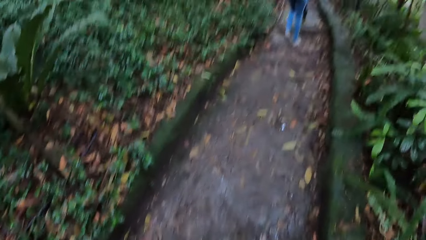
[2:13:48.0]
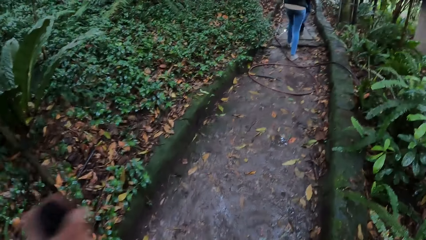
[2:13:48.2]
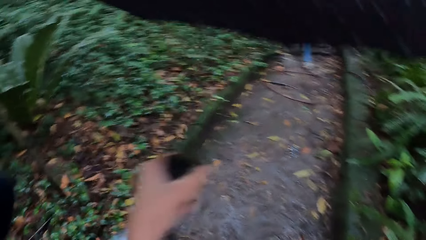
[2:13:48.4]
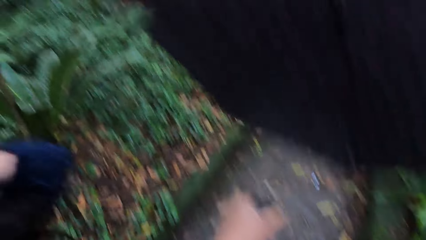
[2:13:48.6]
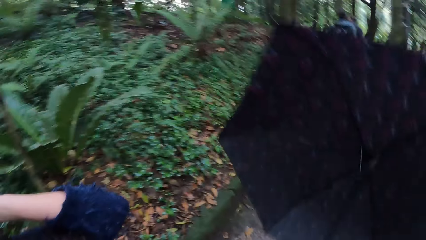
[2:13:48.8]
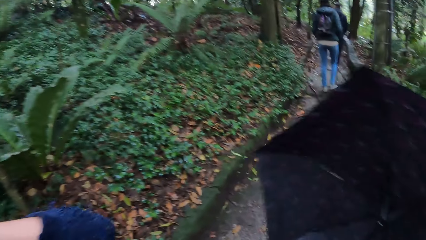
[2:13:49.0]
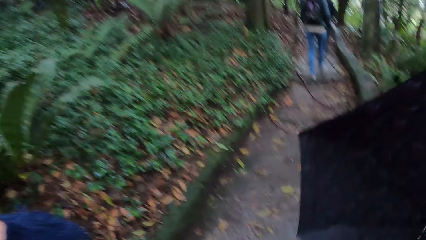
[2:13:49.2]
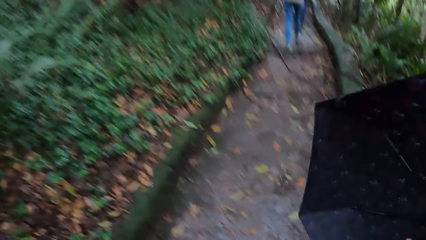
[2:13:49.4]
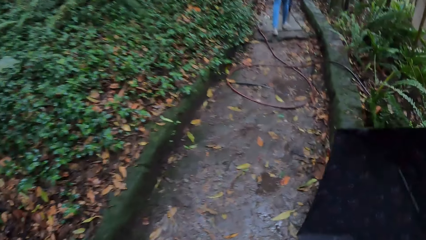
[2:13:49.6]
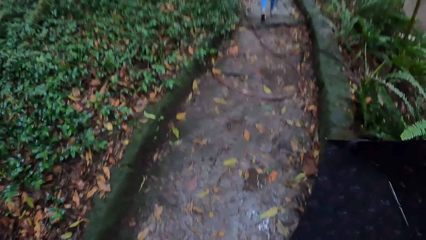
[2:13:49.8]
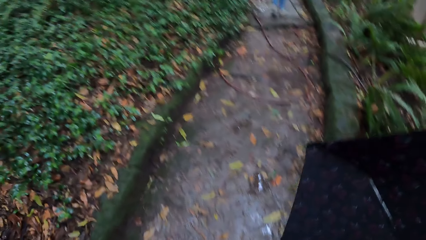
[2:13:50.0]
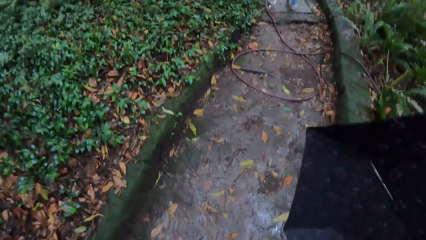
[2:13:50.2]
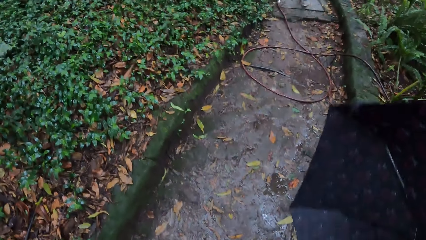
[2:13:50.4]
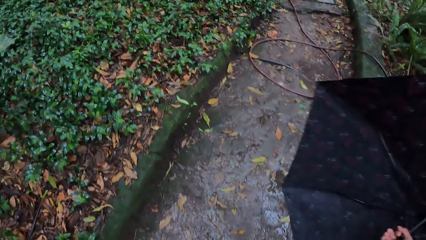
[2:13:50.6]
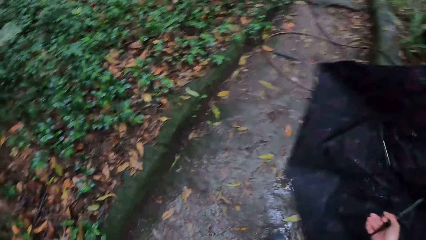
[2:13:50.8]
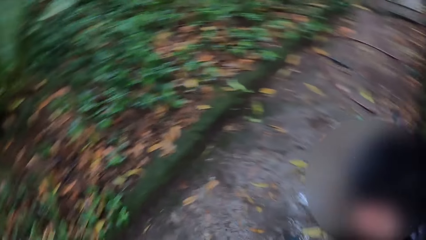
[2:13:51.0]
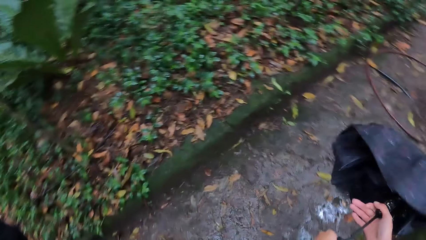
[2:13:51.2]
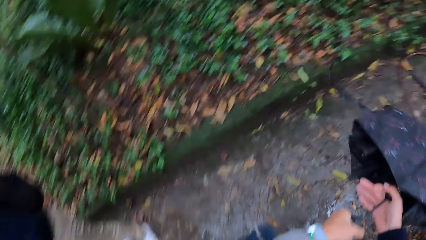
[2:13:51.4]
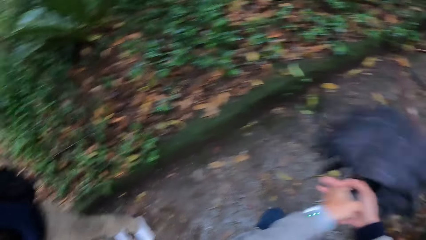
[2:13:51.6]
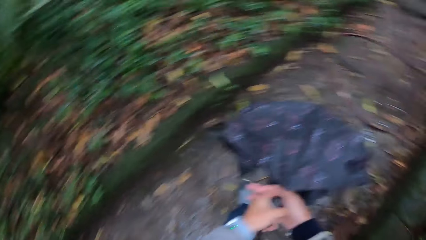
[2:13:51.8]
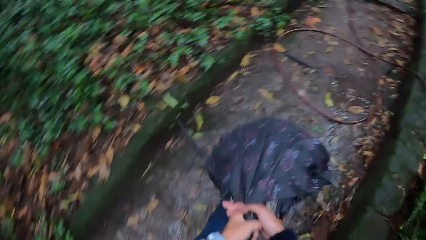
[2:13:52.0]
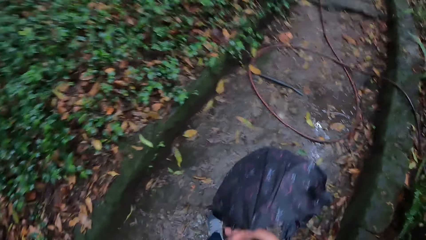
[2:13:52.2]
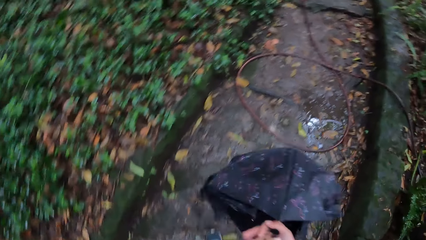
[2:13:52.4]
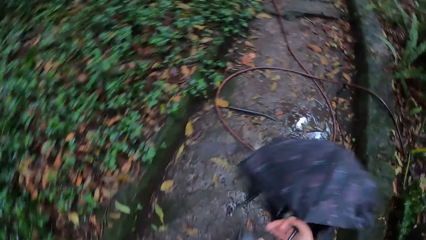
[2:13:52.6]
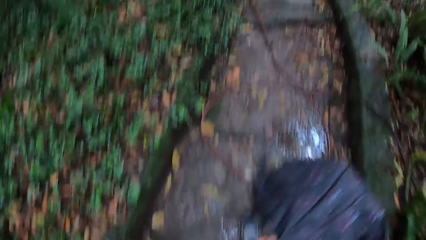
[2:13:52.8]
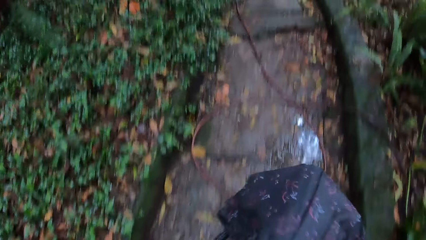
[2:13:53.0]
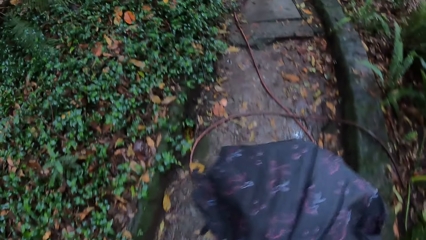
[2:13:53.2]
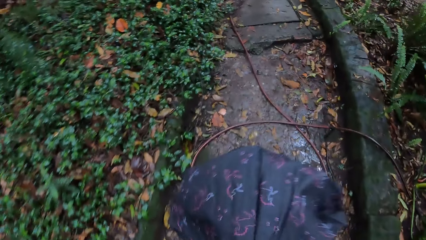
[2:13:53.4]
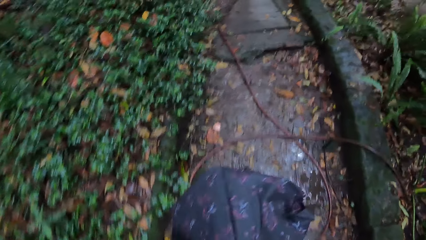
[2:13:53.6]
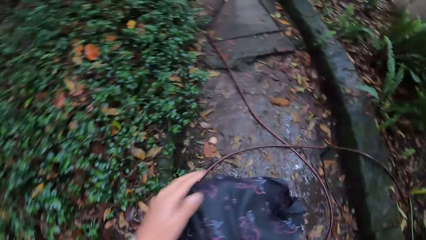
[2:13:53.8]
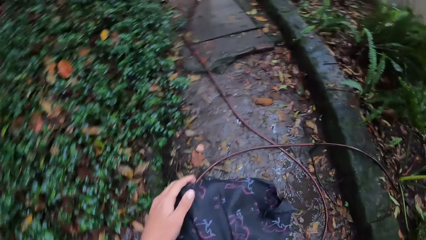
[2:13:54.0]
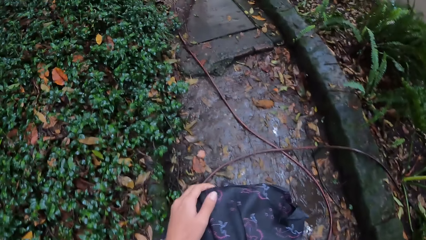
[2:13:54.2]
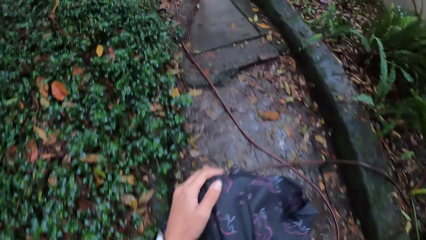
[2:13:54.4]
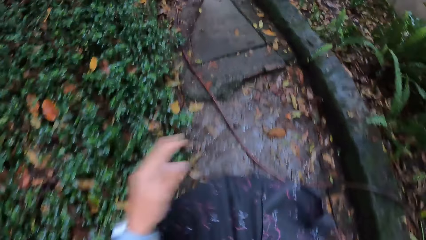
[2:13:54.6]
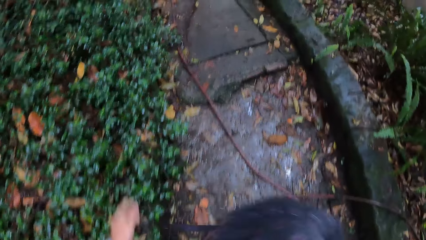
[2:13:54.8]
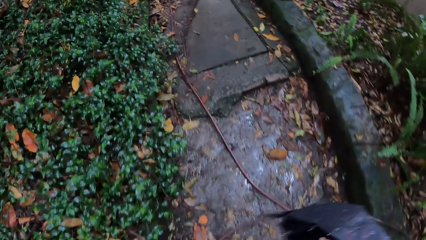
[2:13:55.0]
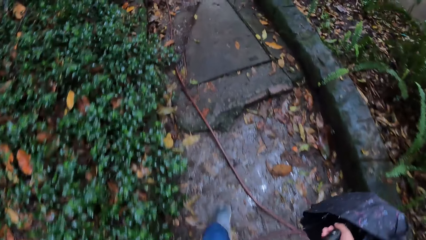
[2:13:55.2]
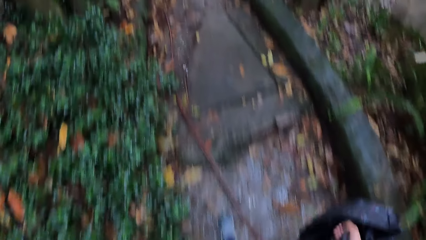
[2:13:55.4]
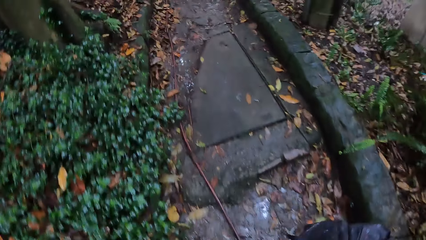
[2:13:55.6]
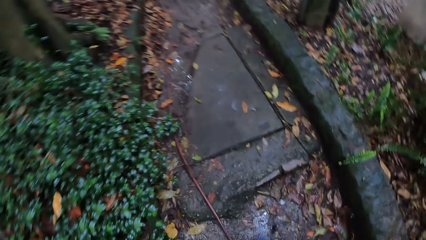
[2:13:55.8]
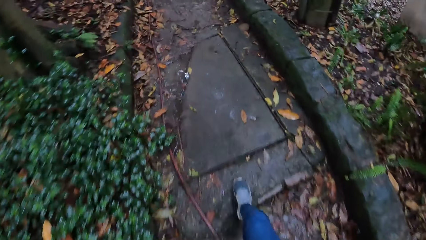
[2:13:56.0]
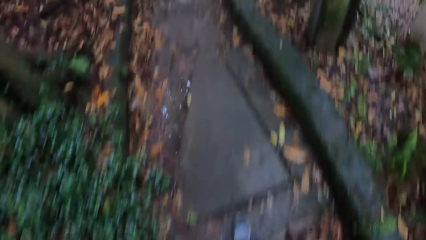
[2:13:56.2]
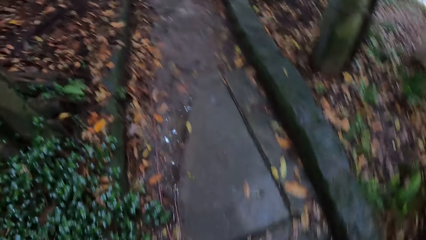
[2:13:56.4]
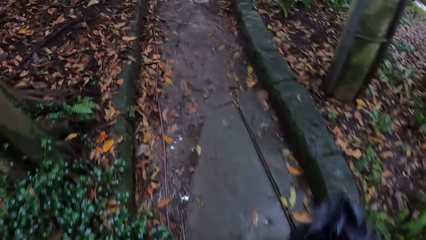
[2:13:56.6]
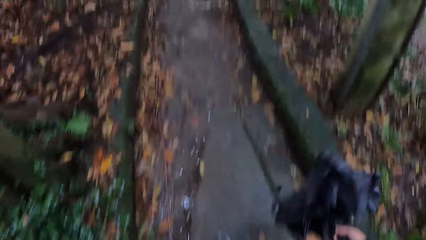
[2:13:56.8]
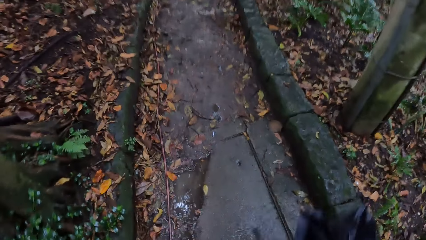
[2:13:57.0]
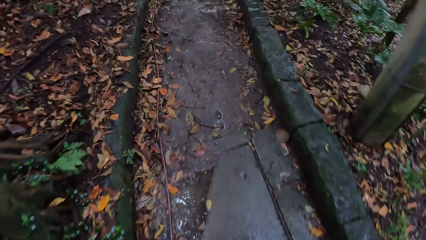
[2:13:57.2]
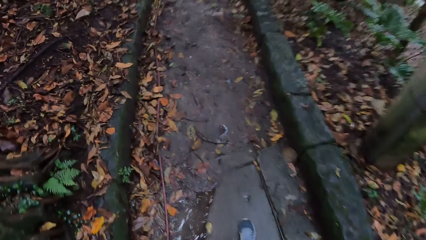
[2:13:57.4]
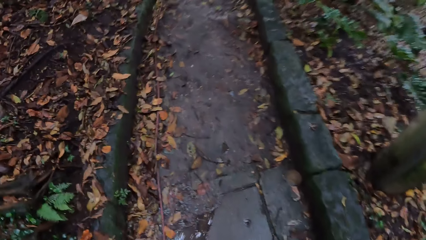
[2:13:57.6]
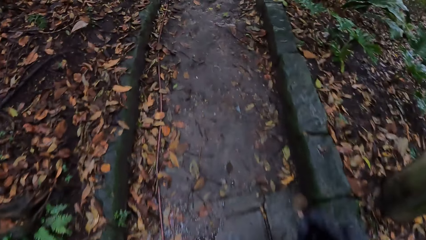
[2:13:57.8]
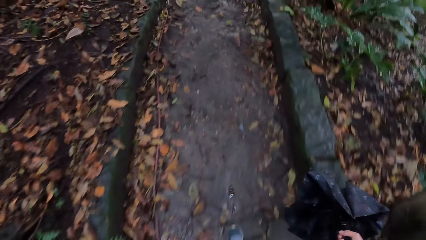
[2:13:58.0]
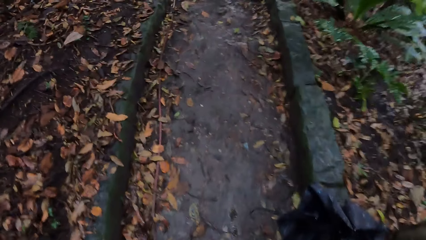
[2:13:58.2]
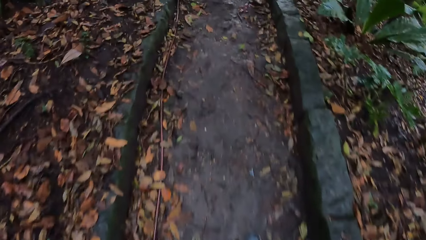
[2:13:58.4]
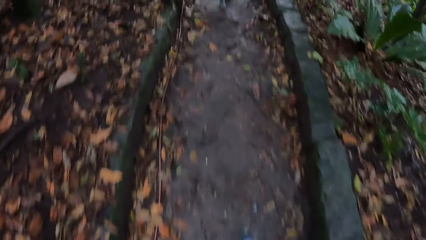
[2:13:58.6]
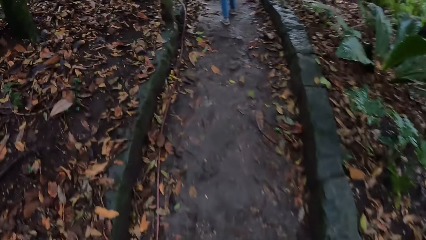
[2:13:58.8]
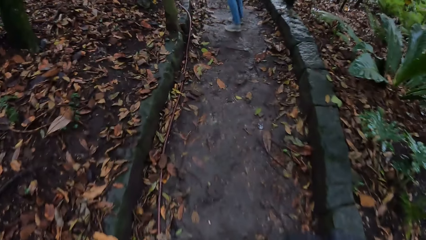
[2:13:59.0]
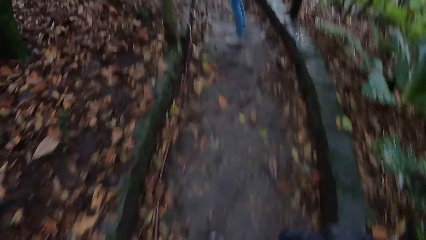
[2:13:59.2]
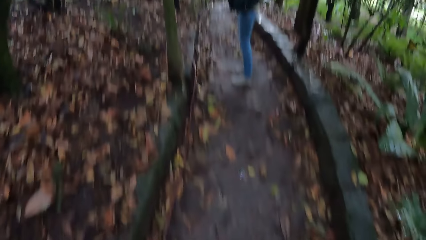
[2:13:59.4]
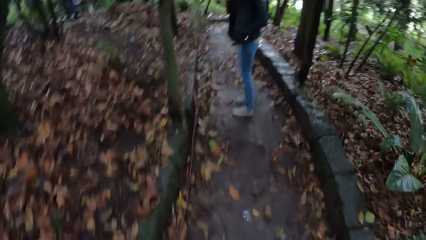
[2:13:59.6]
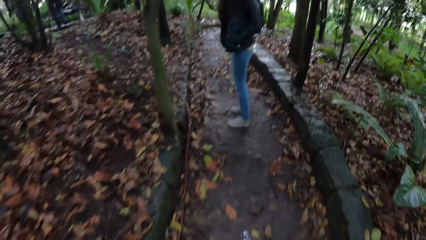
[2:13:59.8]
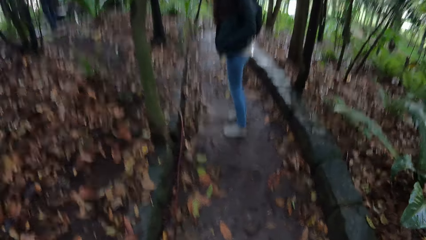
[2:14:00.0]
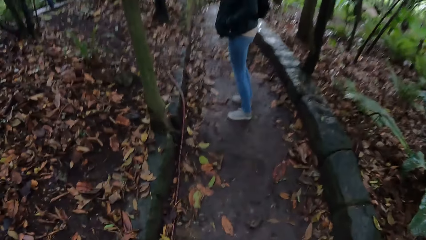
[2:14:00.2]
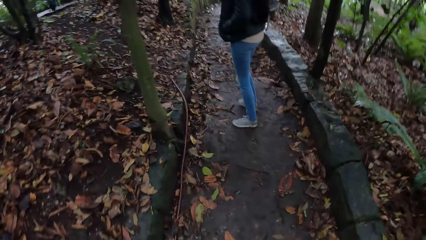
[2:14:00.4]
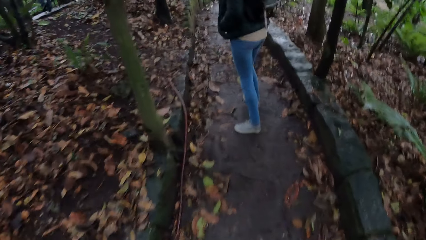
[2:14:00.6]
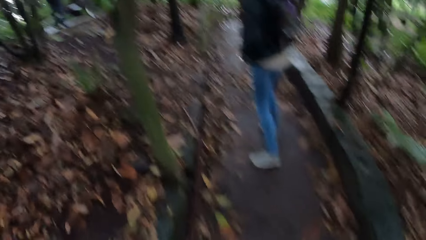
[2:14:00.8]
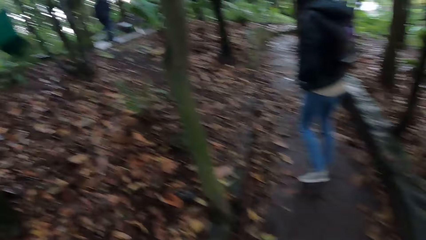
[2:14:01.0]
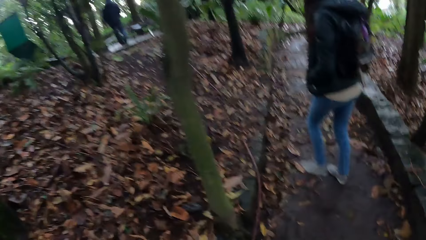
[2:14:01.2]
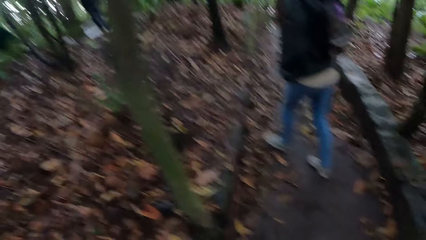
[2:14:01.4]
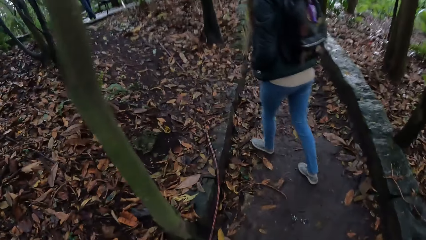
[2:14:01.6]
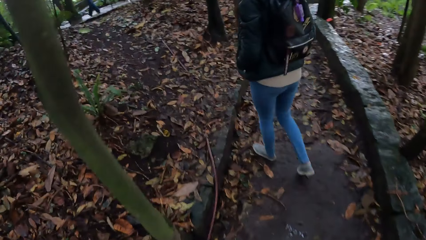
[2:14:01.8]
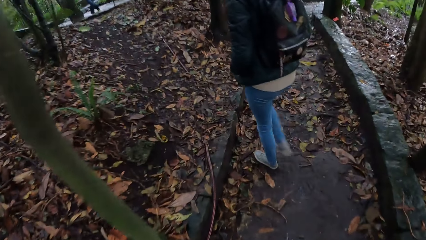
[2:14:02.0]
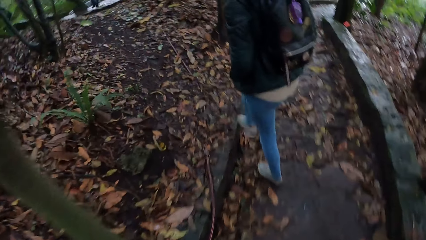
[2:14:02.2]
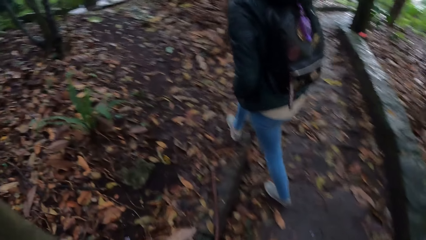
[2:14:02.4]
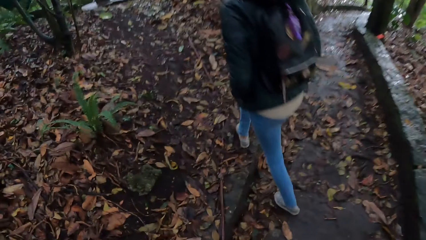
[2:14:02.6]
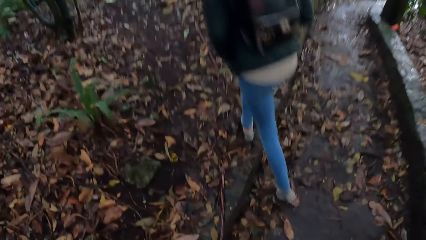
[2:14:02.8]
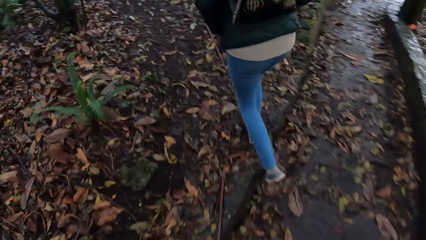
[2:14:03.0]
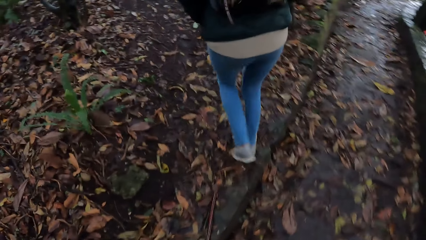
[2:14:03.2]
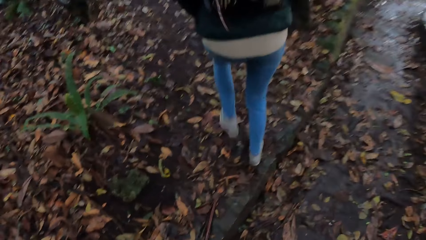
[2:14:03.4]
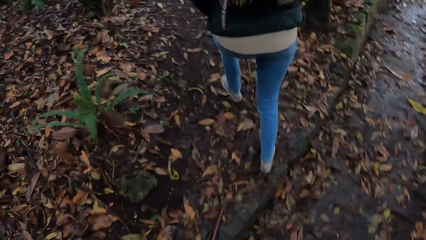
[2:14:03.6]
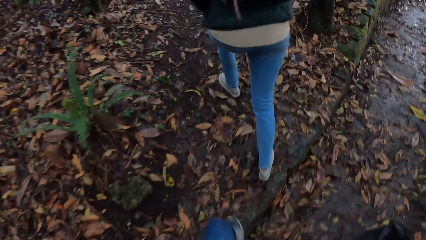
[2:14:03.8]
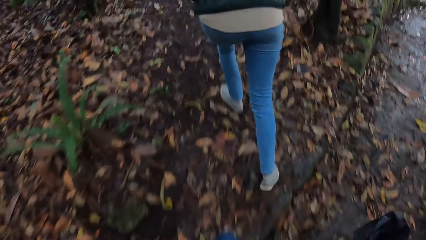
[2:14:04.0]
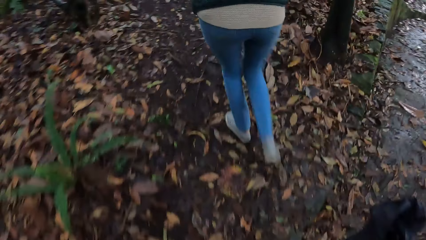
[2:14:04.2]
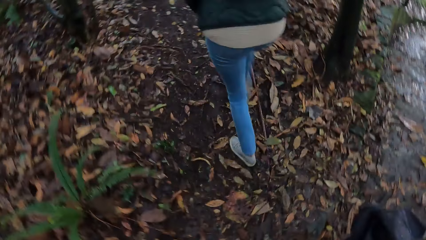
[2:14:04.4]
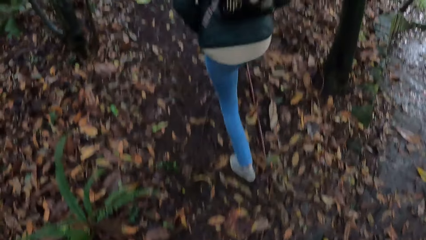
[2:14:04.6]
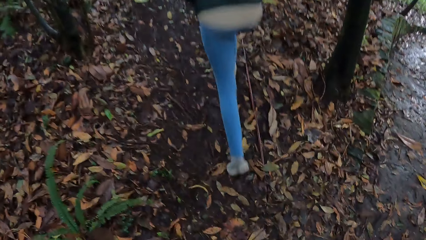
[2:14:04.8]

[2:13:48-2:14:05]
The camera wearer holds an umbrella with the left hand. She closes the umbrella with both hands. She holds the umbrella with her right hand and walks on the pathway in the park with the woman. She holds the umbrella with the left hand. She walks around in the park. The woman walks around in the park. The camera wearer walks on the pathway with the woman.
